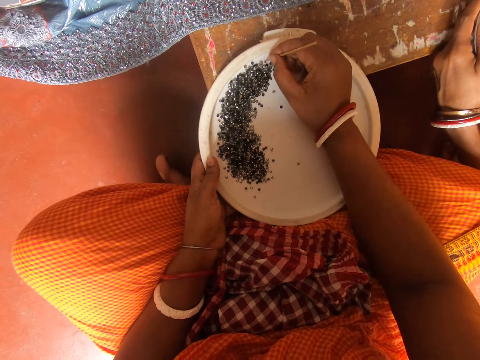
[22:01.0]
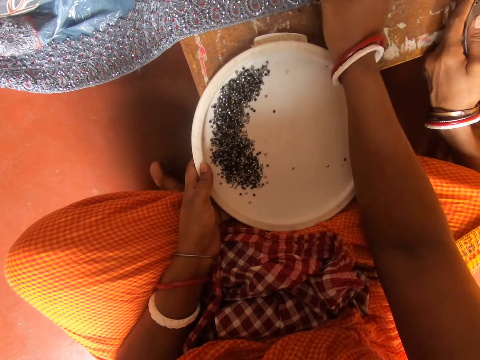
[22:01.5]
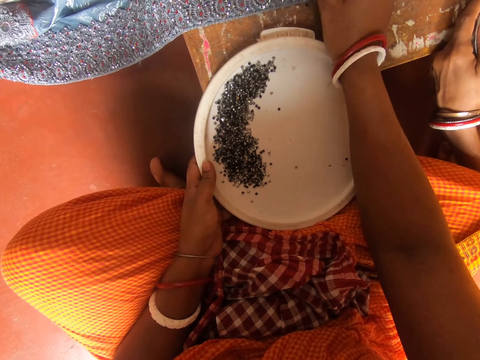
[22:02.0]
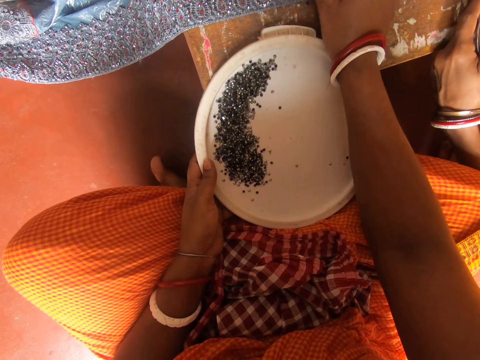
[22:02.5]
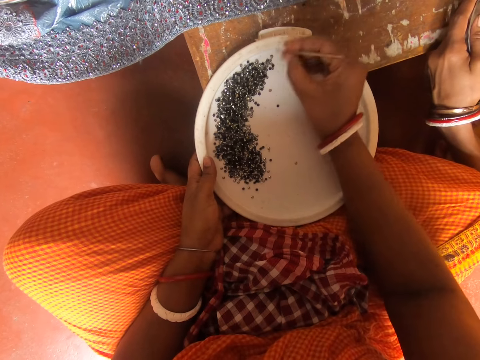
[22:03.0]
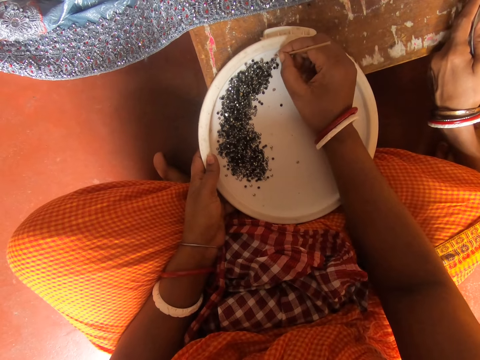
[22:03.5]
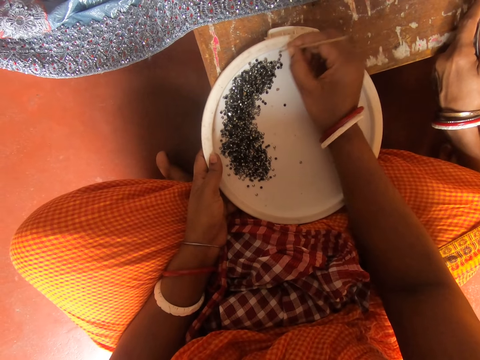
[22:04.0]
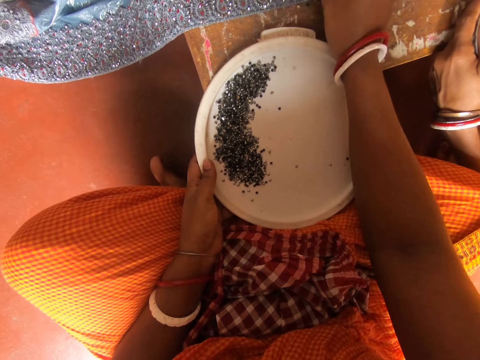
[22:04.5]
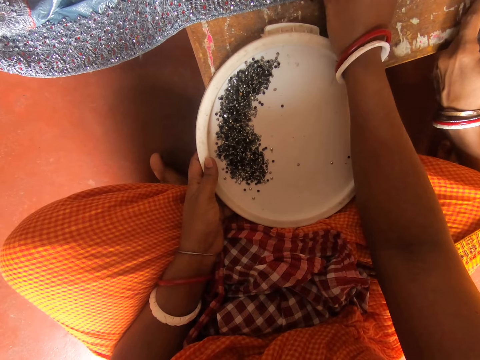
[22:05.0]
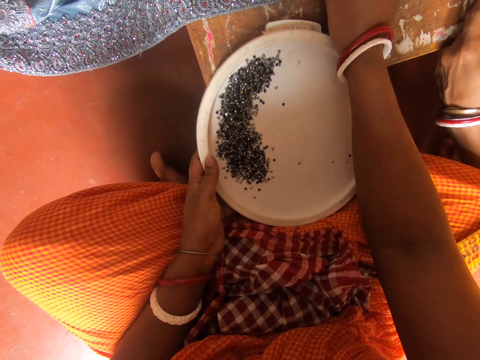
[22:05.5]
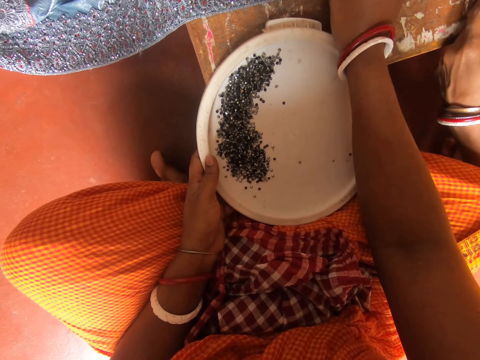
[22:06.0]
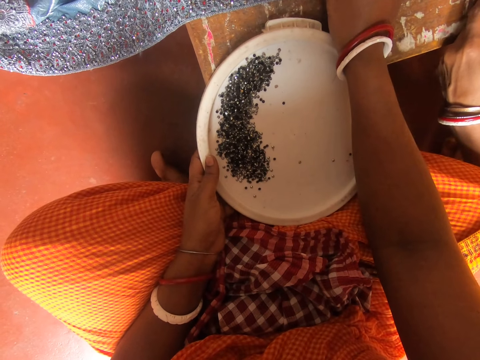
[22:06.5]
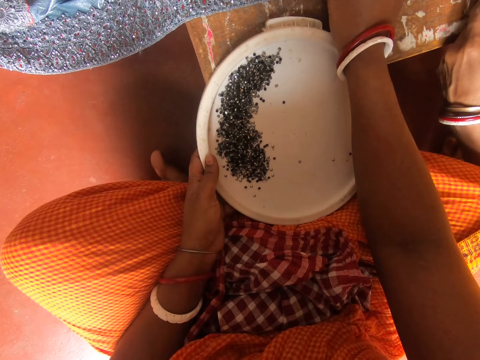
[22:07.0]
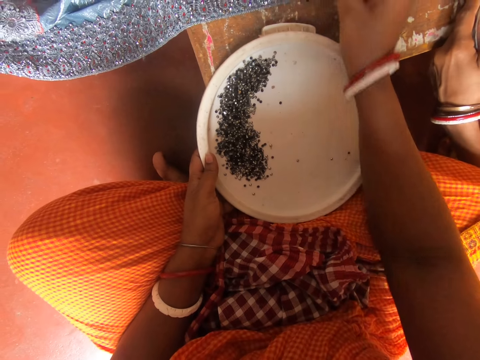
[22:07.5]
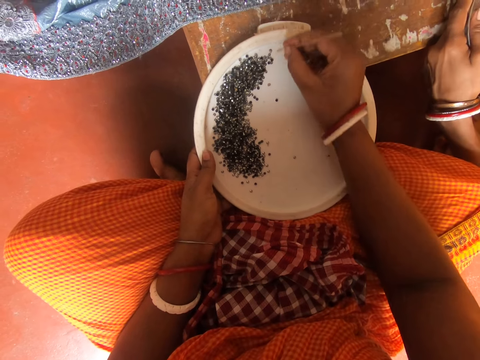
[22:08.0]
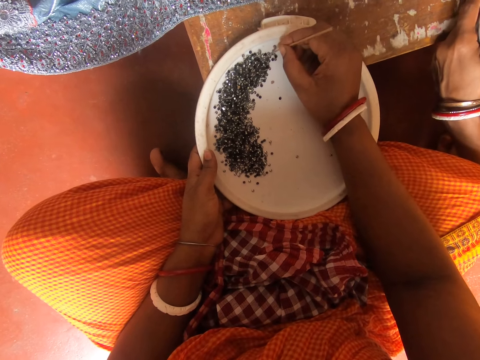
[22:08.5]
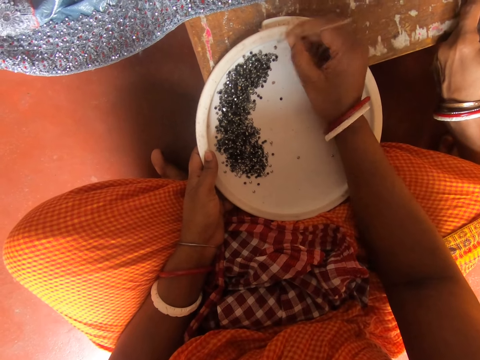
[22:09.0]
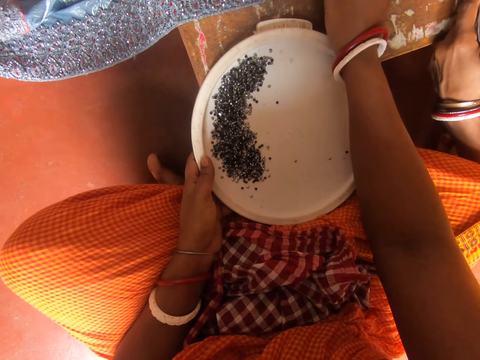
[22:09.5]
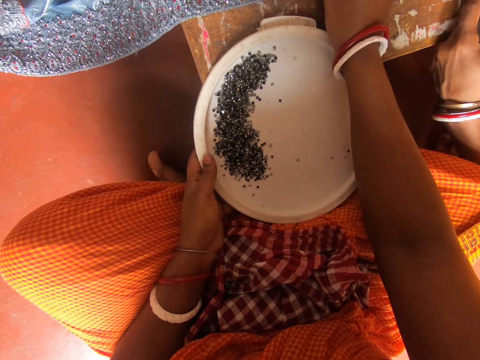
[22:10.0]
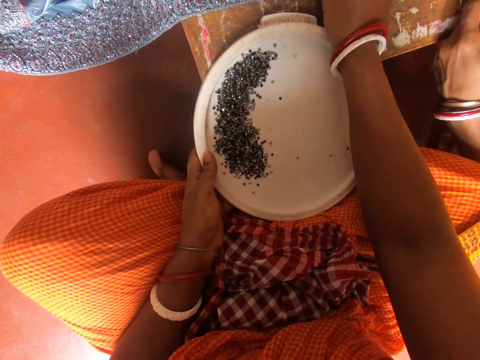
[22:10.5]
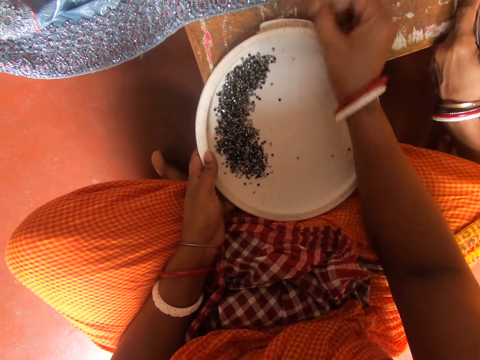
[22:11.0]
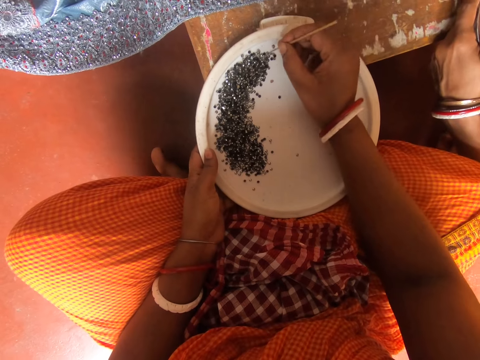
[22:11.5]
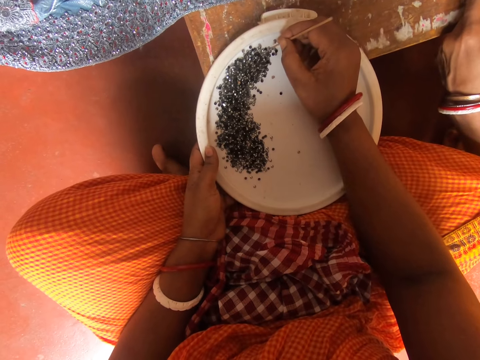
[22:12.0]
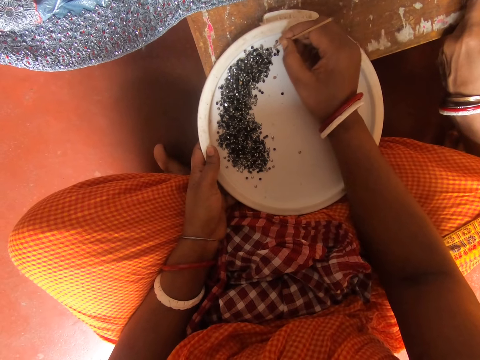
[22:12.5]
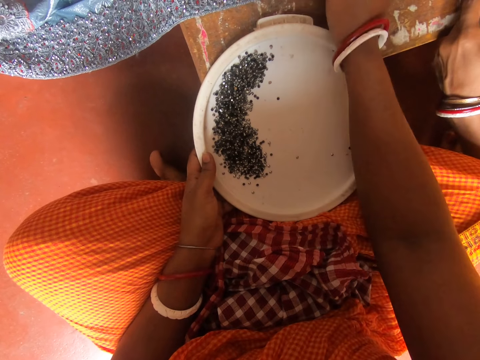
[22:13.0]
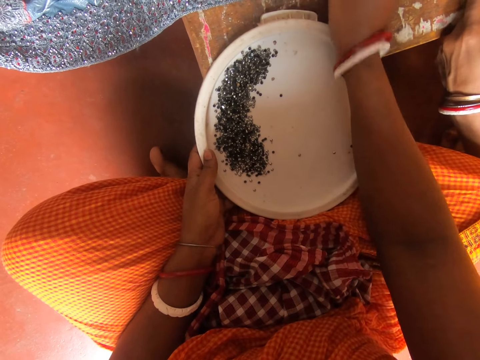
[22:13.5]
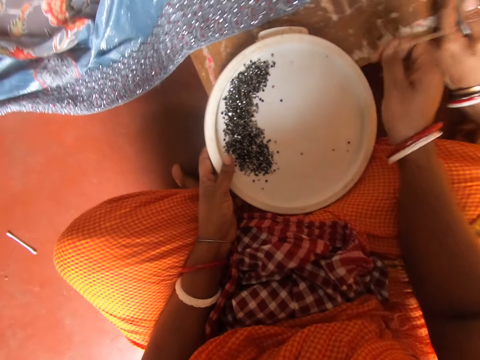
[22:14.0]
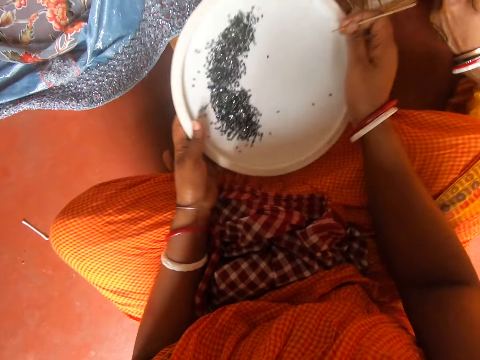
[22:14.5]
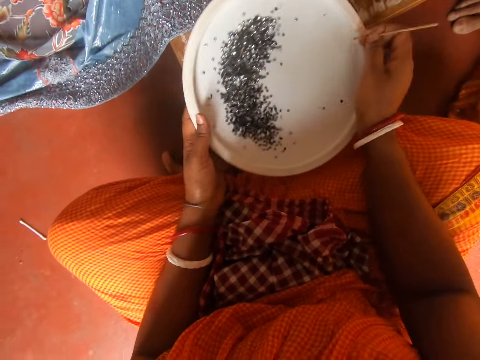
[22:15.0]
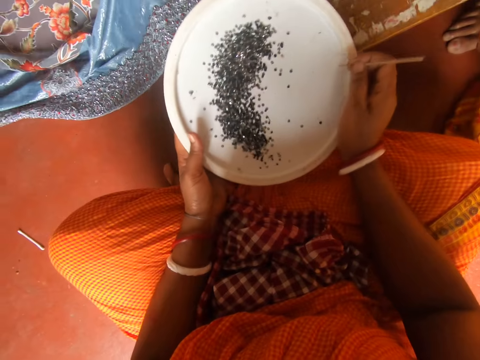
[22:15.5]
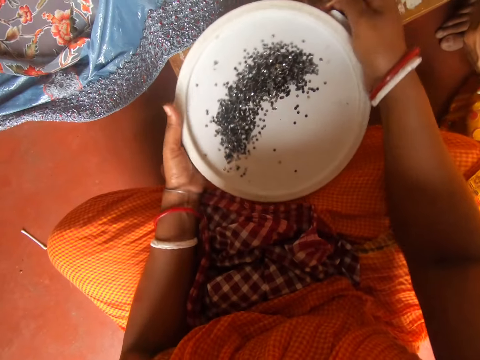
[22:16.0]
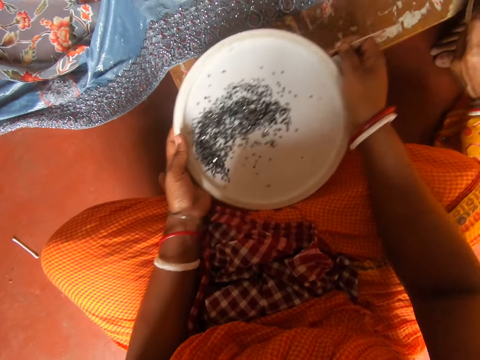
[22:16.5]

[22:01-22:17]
The camera wearer picks the piece of decorative glitter in the tray with a piece of stick. She decorates the piece of cloth with the decorative glitter in the tray. She picks the piece of decorative glitter in the tray with the piece of stick. She decorates the piece of cloth with the decorative glitter in the tray. She picks the piece of decorative glitter in the tray with the piece of stick. She decorates the piece of cloth with the decorative glitter in the tray. She picks the piece of decorative glitter in the tray with the piece of stick. She decorates the piece of cloth with the decorative glitter in the tray. She shakes the decorative glitter tray with her hands. A woman moves her hand.

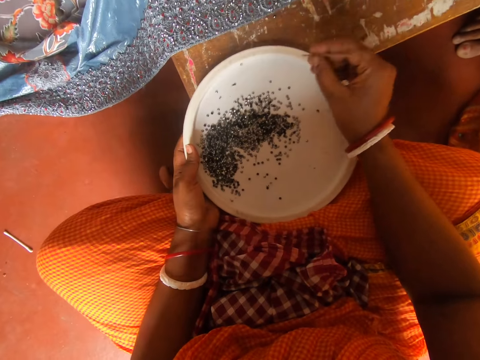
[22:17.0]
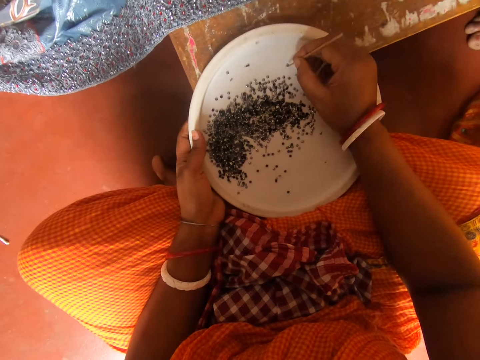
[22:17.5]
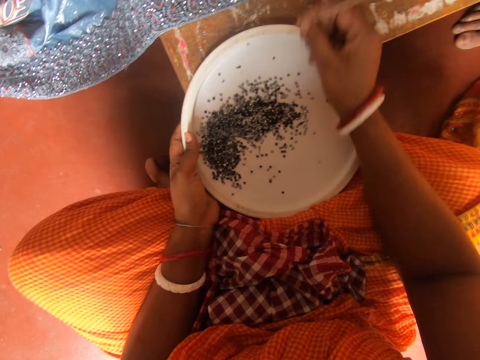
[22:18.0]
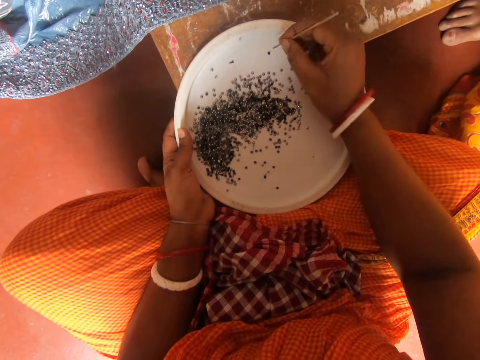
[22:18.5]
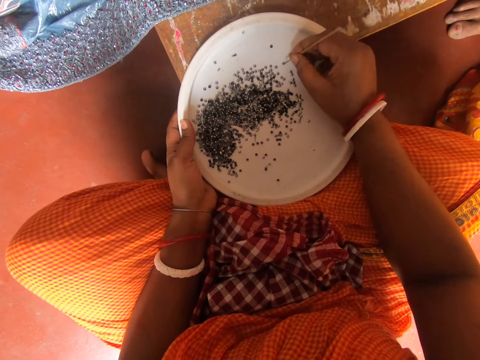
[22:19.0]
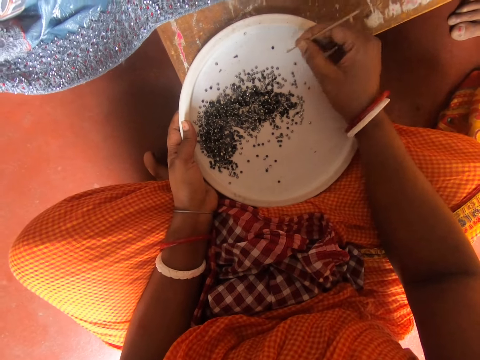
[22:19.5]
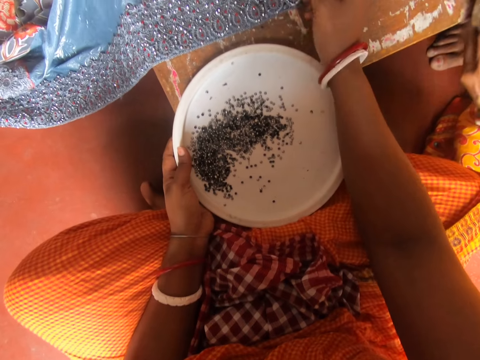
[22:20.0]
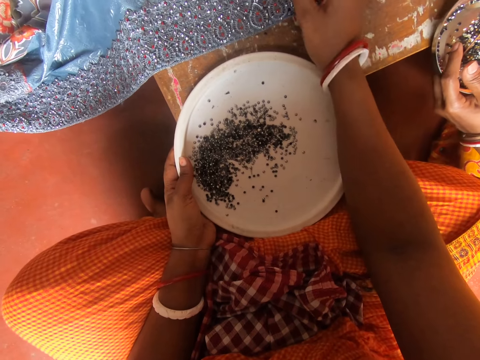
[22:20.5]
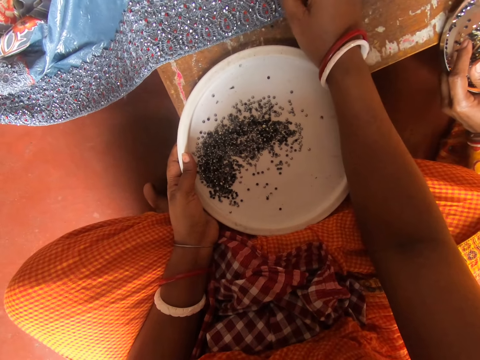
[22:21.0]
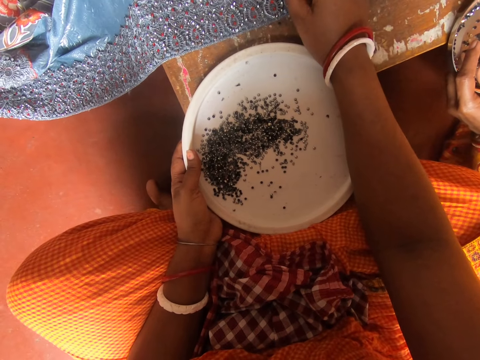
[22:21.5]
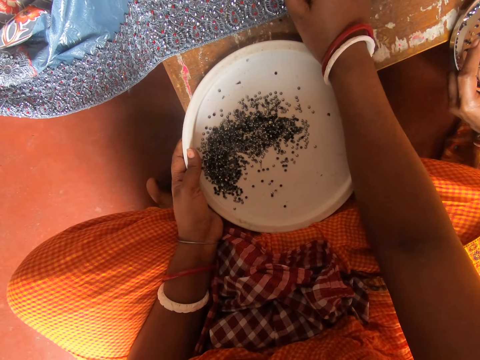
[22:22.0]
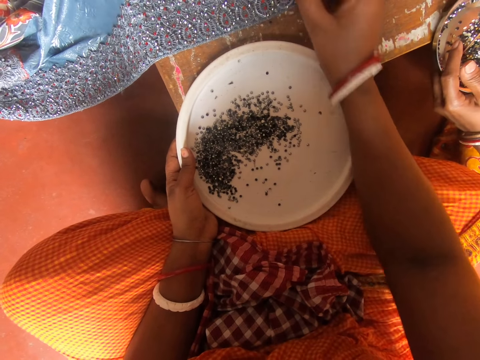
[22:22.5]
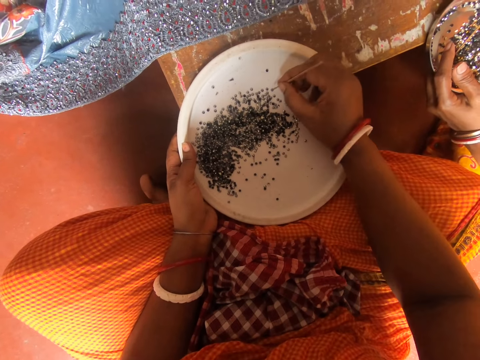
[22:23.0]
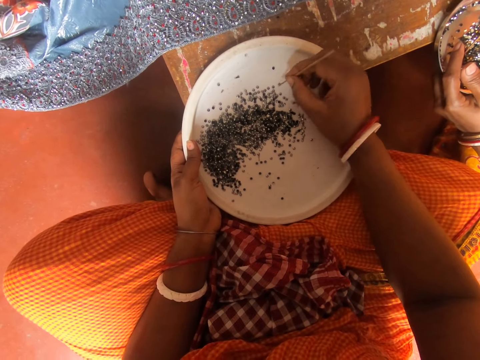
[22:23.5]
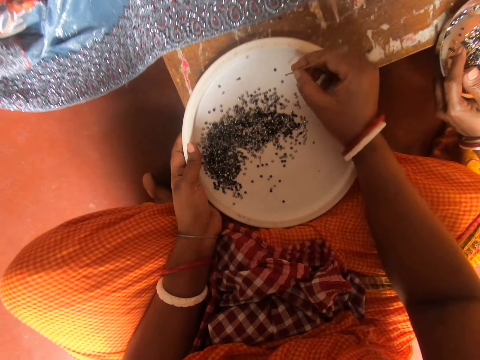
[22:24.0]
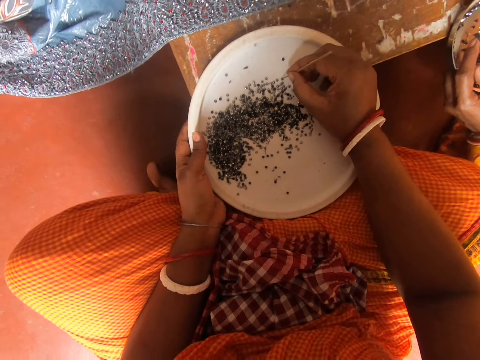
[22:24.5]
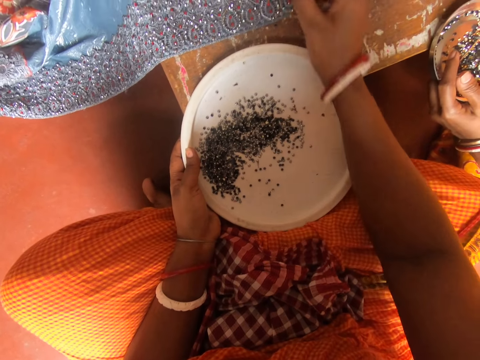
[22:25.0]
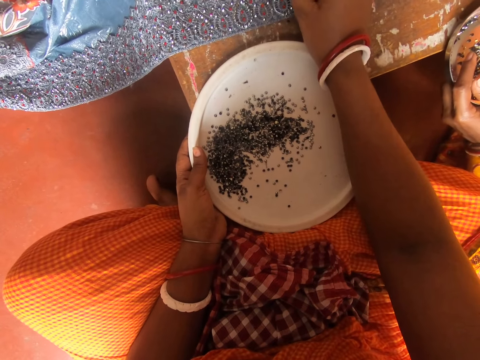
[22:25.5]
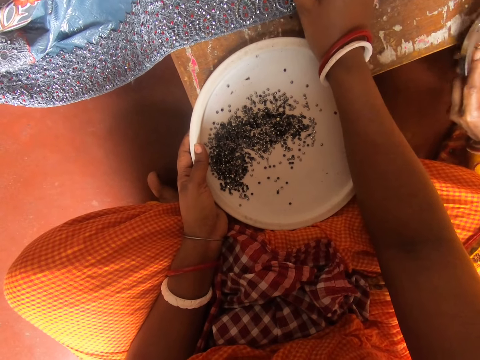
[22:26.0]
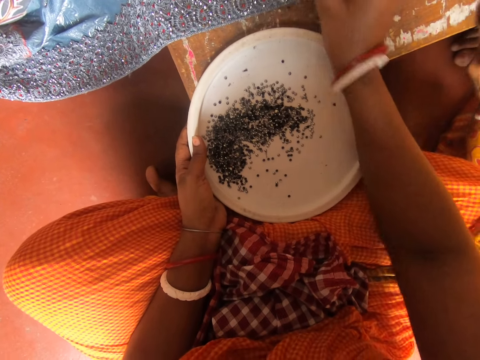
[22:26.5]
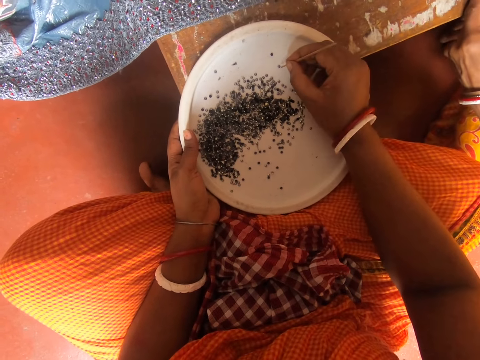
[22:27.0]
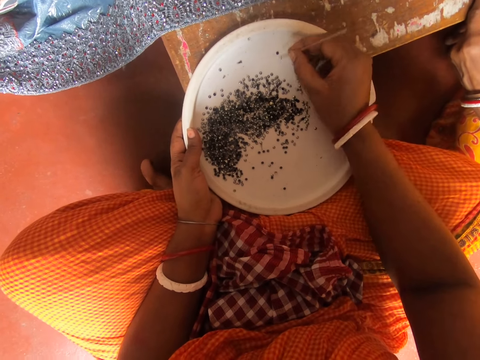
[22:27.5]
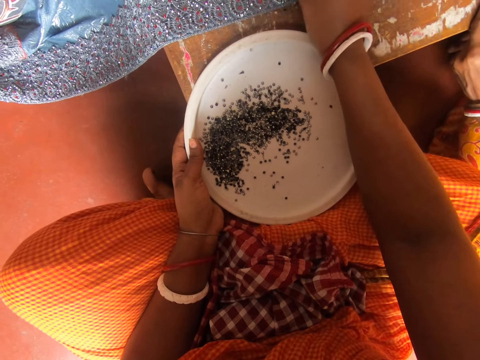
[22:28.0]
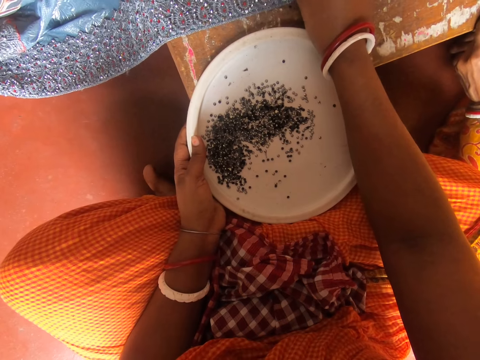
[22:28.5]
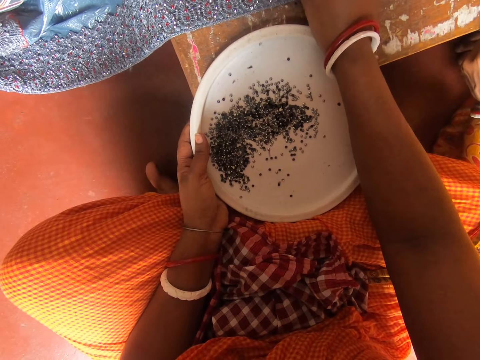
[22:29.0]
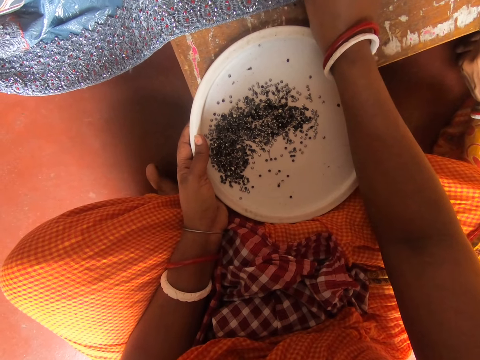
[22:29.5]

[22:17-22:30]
The camera wearer picks the piece of decorative glitter in the tray with a piece of stick. They move their hand. A woman moves her hand. The camera wearer decorates the piece of cloth with the decorative glitter in the tray. They pick the piece of decorative glitter in the tray with the piece of stick. They decorate the piece of cloth with the decorative glitter in the tray. They pick the piece of decorative glitter in the tray with the piece of stick. They decorate the piece of cloth with the decorative glitter in the tray.
